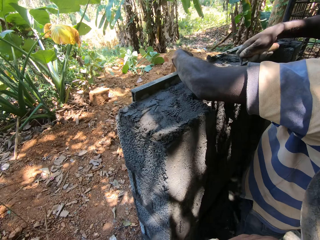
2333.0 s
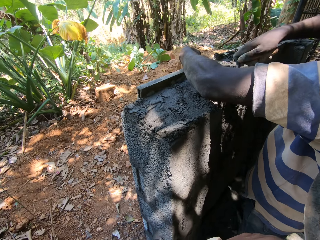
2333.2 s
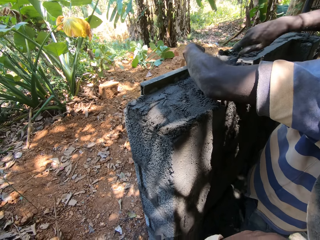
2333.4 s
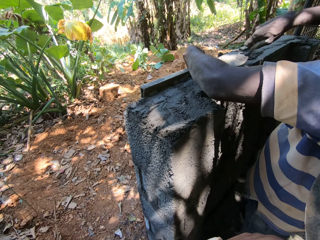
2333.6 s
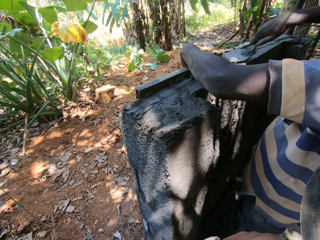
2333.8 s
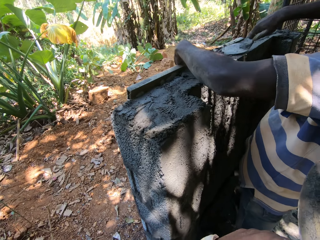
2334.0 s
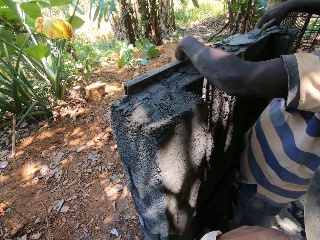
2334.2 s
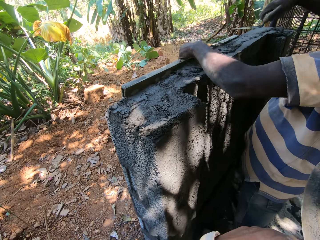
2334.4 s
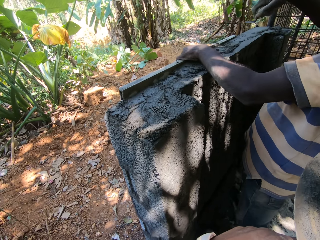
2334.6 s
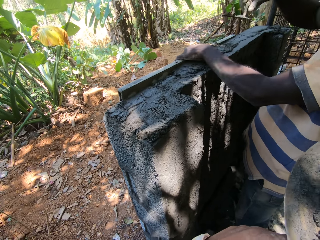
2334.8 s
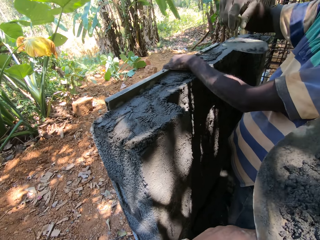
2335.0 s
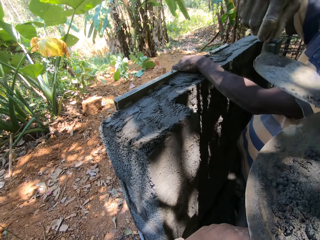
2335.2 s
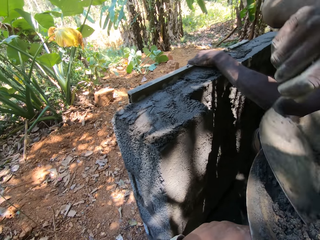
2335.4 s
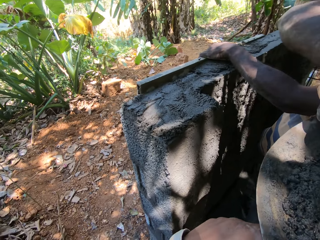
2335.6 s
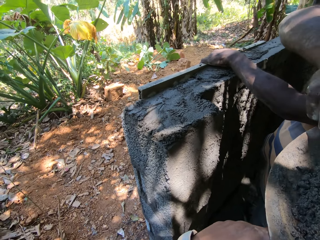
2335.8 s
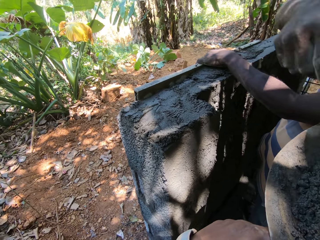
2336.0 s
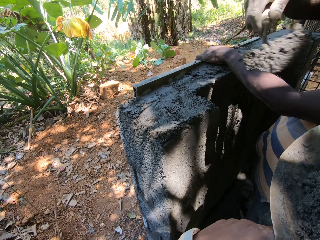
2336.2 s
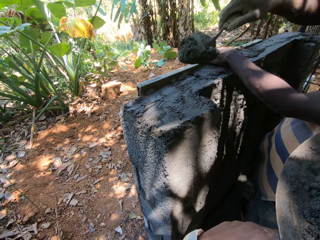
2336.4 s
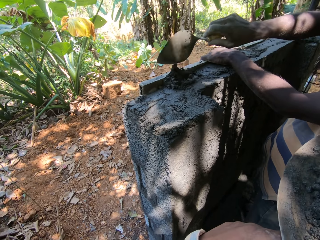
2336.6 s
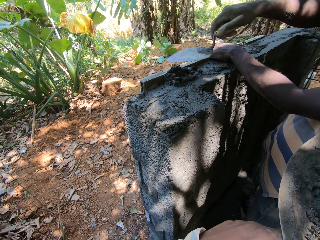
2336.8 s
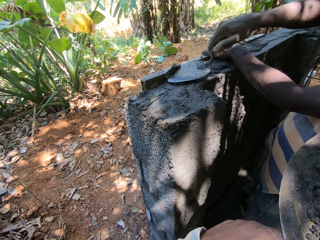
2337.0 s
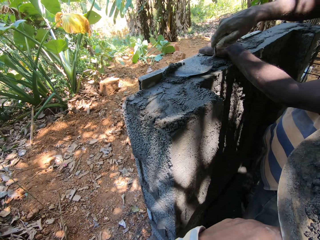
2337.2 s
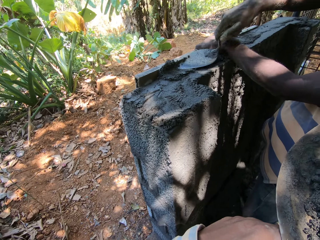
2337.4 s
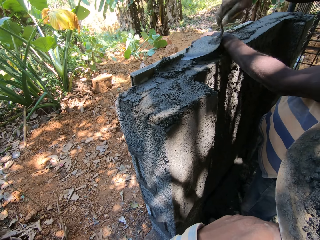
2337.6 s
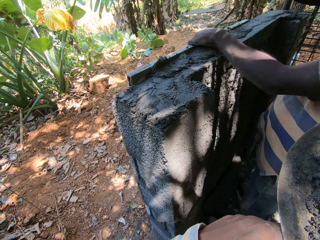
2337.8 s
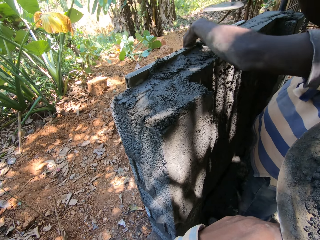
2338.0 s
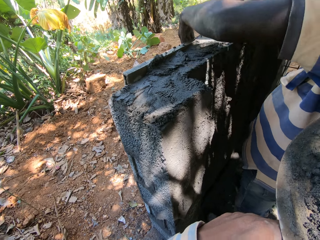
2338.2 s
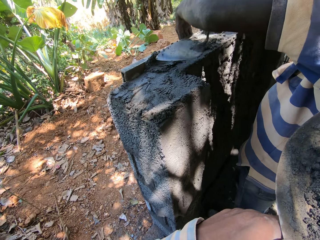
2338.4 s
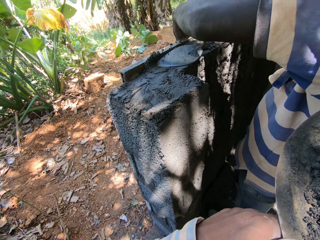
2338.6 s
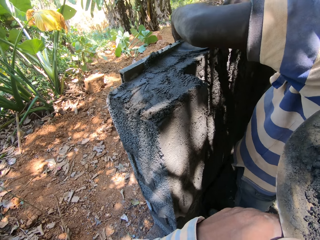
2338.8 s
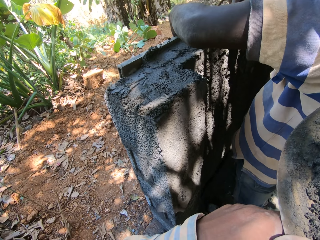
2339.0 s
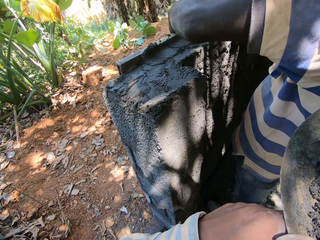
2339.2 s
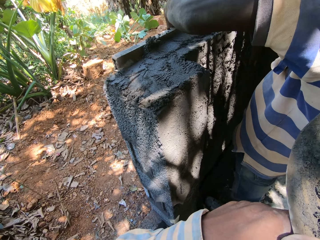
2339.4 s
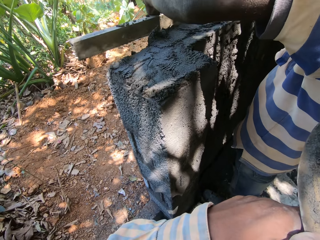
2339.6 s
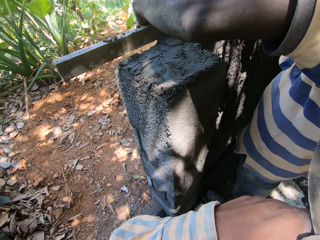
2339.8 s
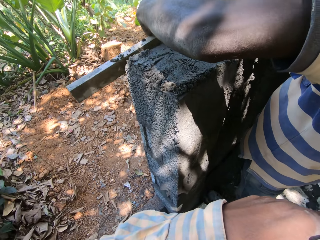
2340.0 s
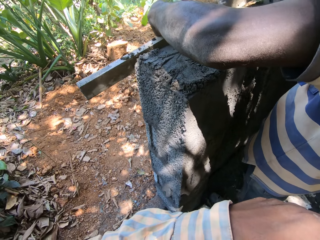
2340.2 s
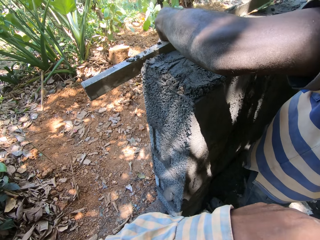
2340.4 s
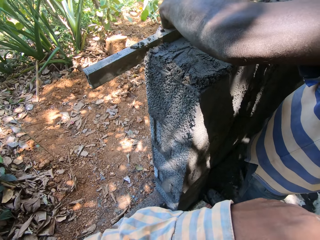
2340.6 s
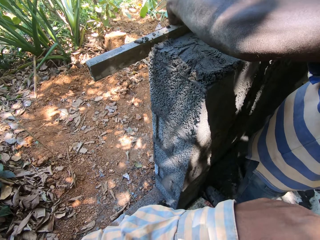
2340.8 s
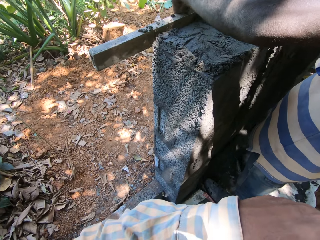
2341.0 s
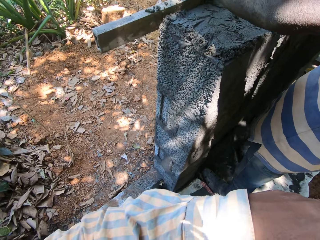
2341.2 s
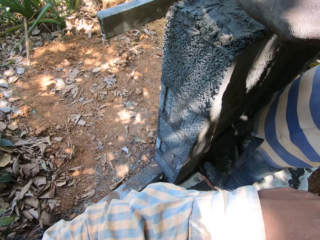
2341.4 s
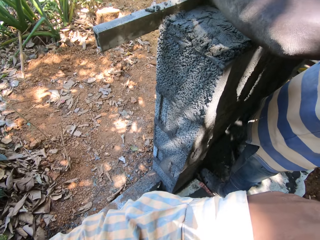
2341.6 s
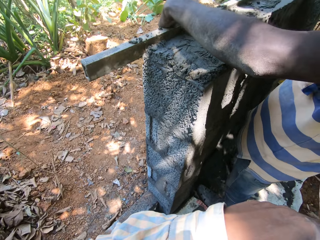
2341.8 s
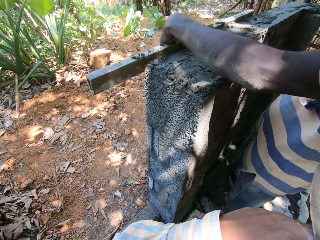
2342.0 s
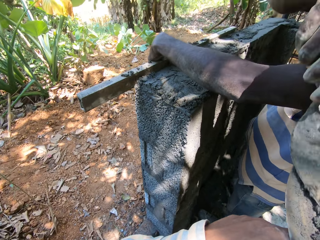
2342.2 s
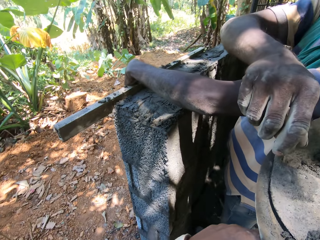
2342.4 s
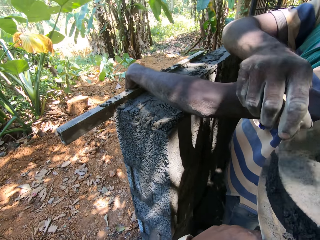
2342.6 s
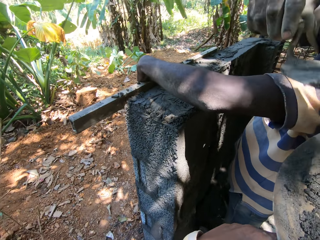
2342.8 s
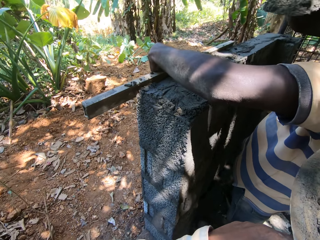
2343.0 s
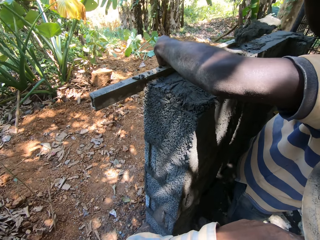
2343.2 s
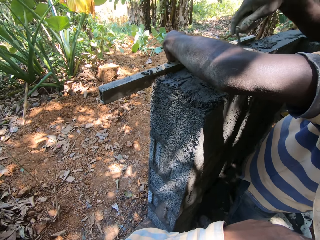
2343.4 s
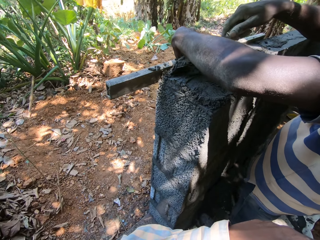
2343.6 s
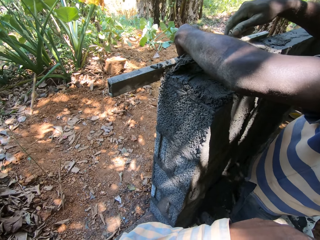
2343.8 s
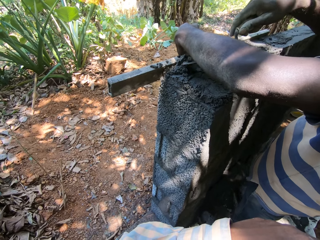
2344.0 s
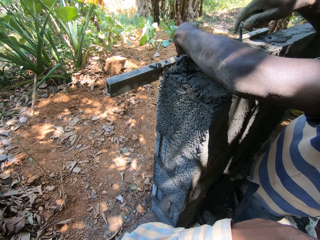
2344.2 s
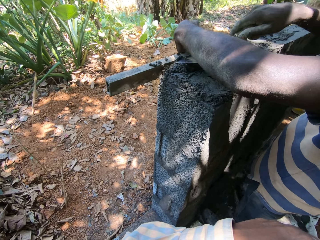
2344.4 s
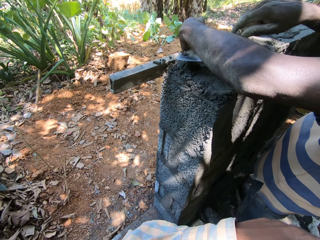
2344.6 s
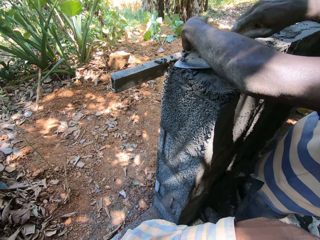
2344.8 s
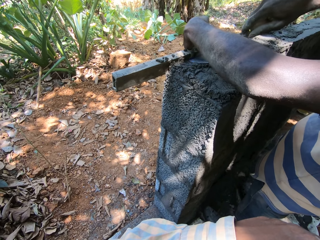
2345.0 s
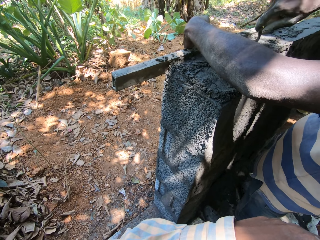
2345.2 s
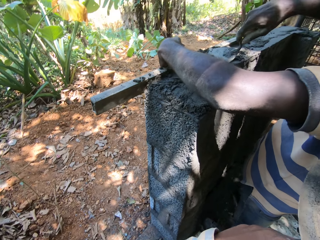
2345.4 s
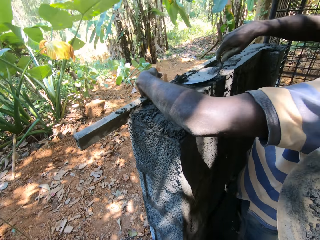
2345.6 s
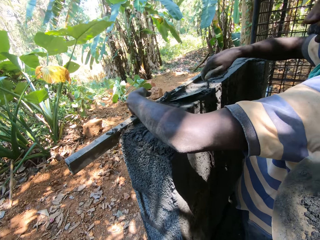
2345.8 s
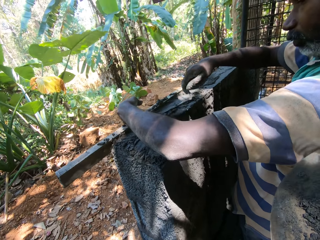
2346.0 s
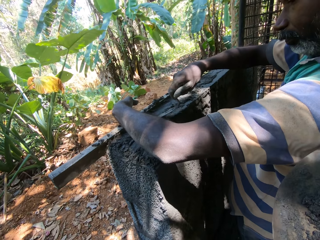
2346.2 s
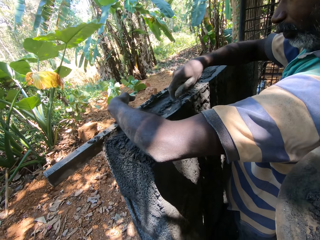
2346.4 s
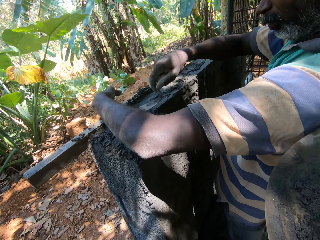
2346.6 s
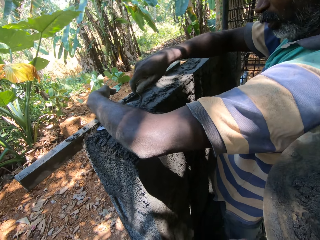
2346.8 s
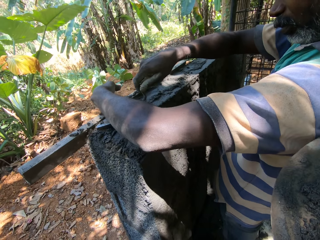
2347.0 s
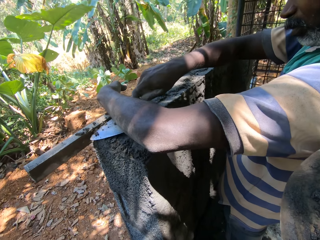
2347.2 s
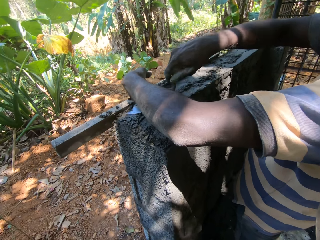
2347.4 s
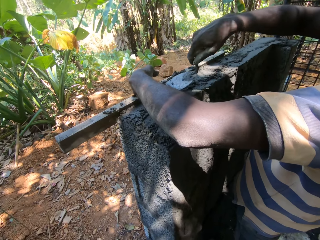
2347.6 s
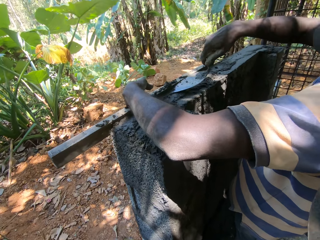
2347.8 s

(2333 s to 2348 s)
A man scoops cement from the tray with the trowel with his right hand. He places the cement on the wall with the trowel with his right hand. He smoothens cement on the wall with the trowel with his right hand. He lifts the metal rod from the wall with his left hand and places the metal rod on the wall with his left hand. The camera wearer converses with another man and a third man. The first man scoops cement from the tray with the trowel with his right hand. He places the cement on the wall with the trowel with his right hand. He smoothens cement on the wall with the trowel with his right hand.

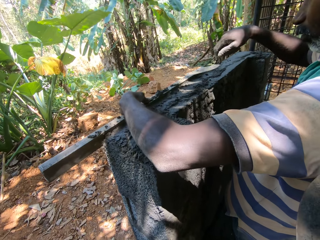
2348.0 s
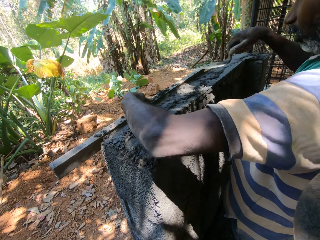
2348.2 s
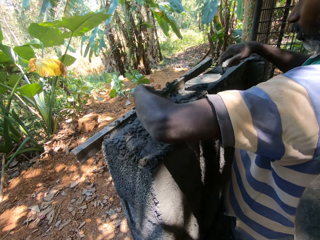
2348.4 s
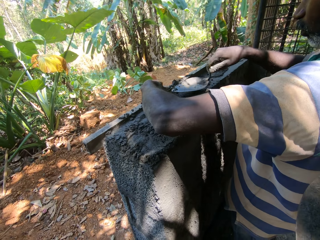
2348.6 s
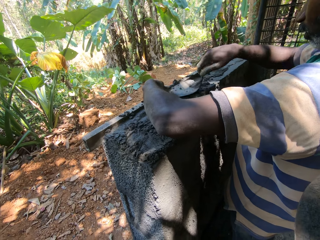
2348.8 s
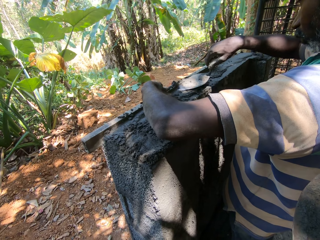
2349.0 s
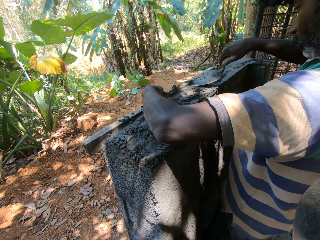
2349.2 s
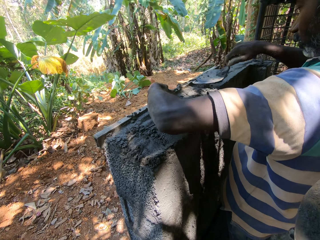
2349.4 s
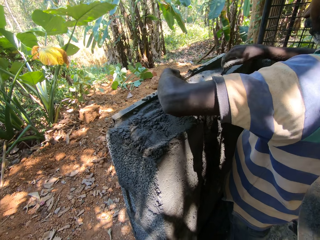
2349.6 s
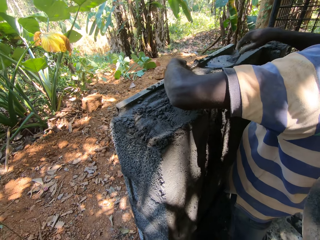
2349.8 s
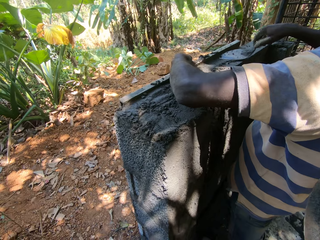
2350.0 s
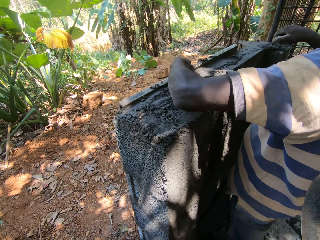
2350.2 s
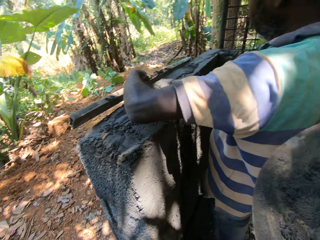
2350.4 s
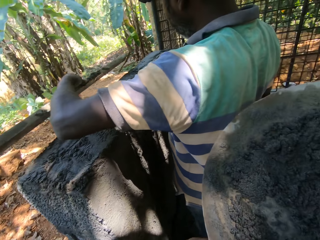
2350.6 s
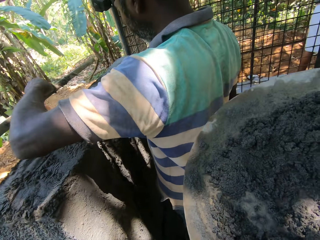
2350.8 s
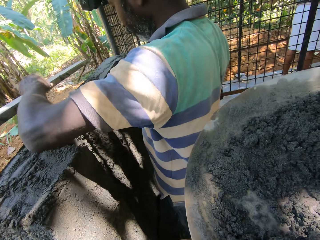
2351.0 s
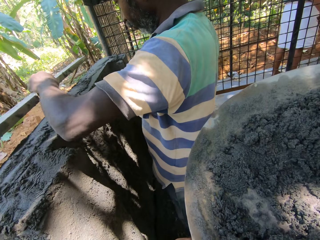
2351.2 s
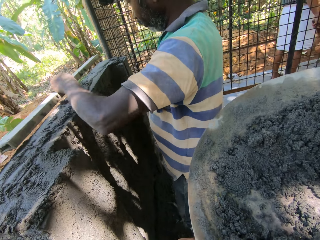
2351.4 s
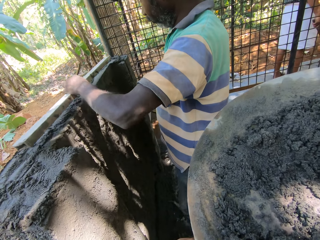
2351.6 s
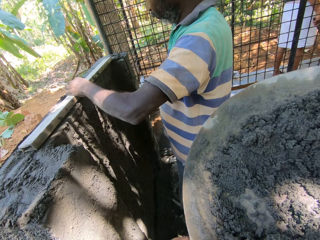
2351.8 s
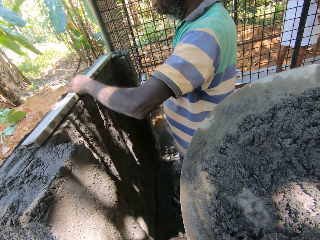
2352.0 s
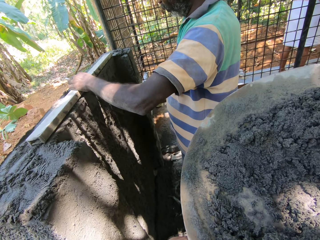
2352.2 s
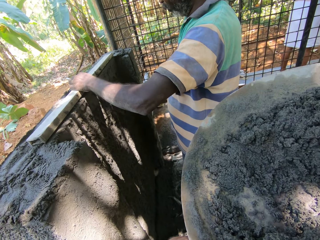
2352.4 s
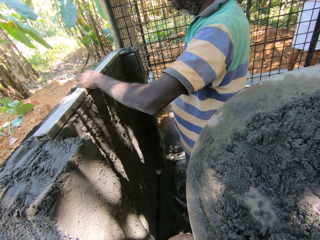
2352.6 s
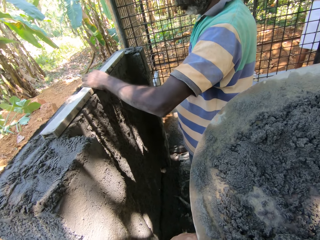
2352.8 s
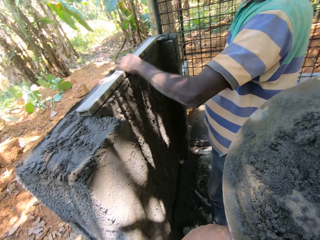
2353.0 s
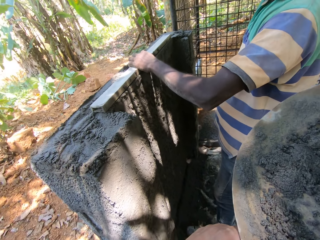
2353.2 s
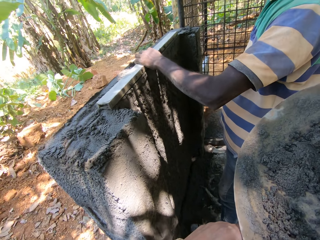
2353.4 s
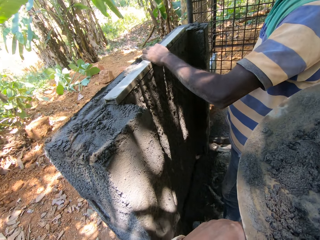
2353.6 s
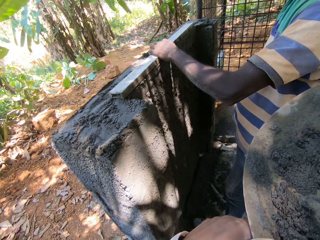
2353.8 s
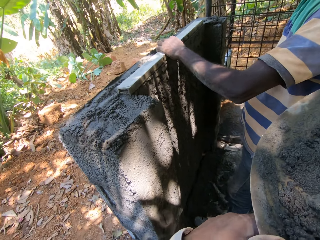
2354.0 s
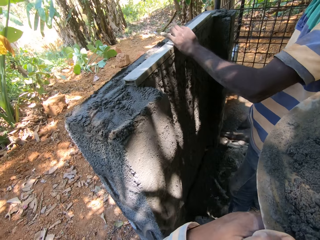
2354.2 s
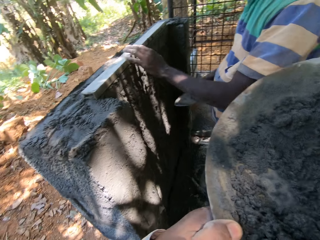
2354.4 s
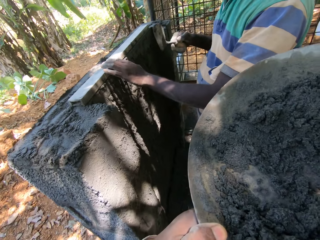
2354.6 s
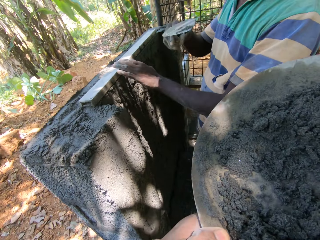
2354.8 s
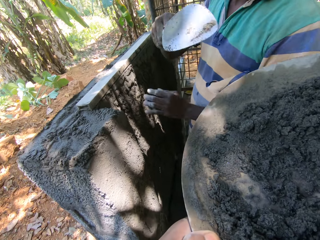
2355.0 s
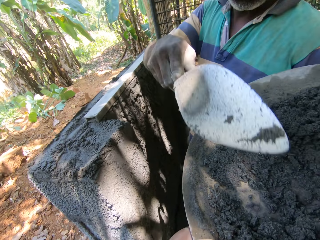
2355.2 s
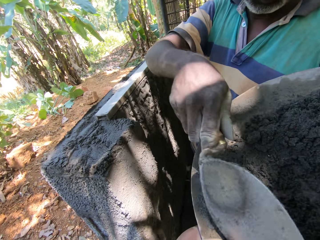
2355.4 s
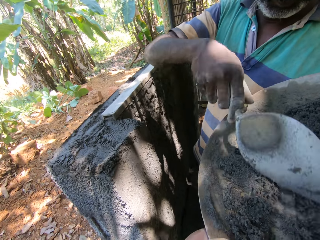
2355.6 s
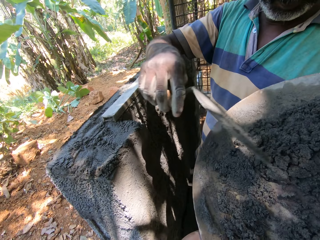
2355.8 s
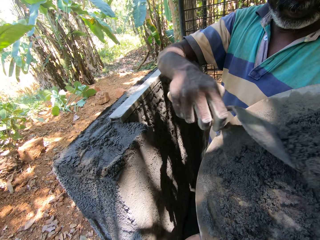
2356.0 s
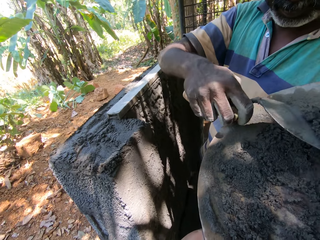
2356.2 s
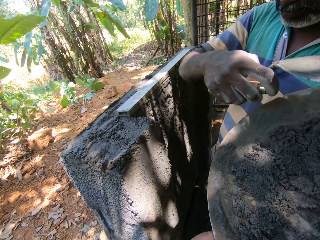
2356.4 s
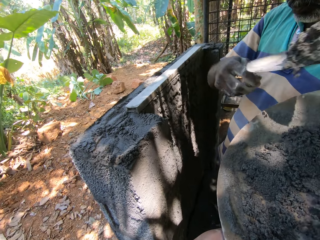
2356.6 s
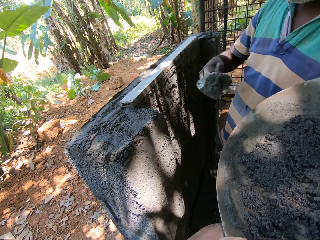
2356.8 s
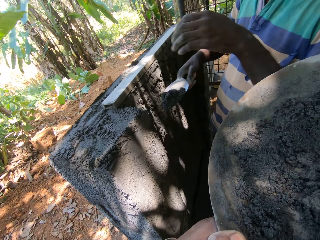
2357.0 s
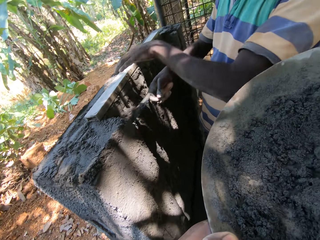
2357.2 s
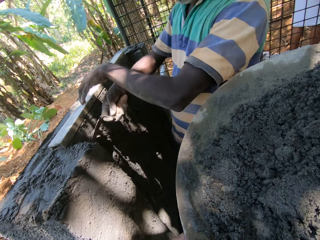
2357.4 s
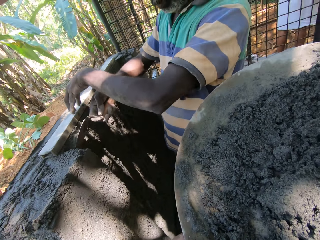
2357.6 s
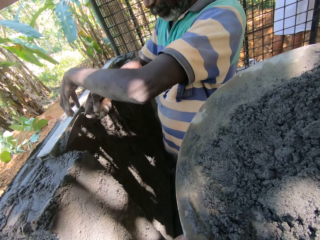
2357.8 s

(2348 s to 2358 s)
A man lifts the metal rod from the wall with his left hand and places the metal rod on the wall with his left hand. He scoops cement from the tray with the trowel with his right hand. He places his hand on the rod.
